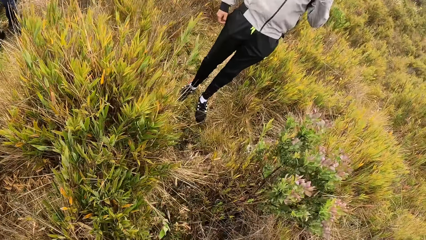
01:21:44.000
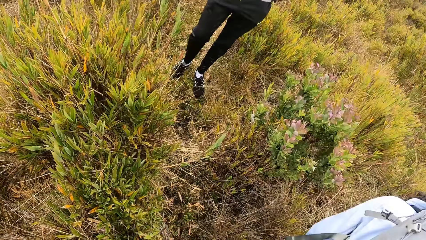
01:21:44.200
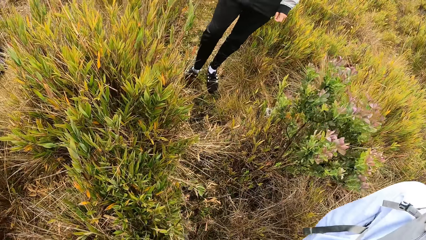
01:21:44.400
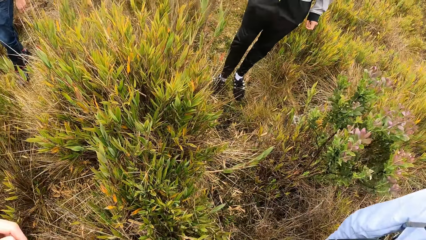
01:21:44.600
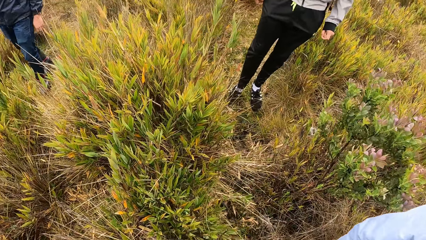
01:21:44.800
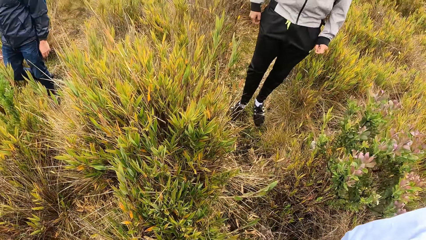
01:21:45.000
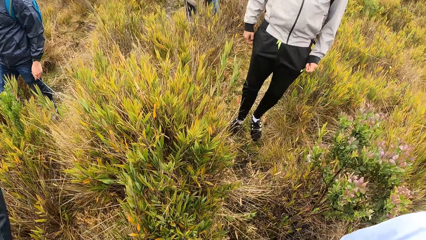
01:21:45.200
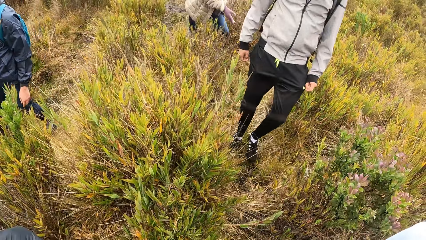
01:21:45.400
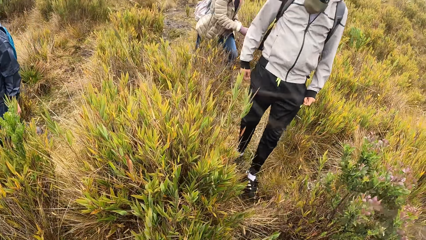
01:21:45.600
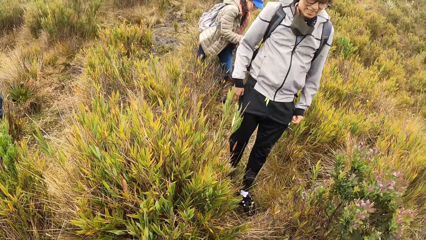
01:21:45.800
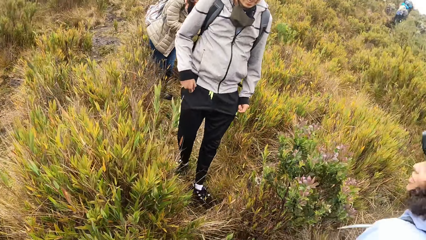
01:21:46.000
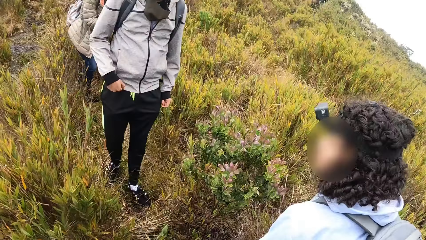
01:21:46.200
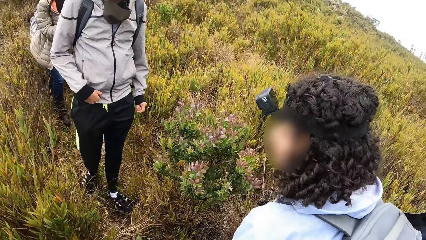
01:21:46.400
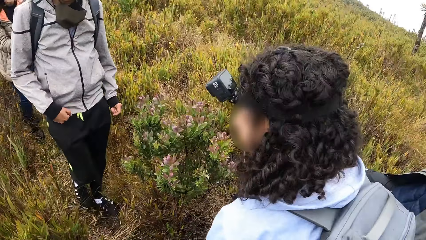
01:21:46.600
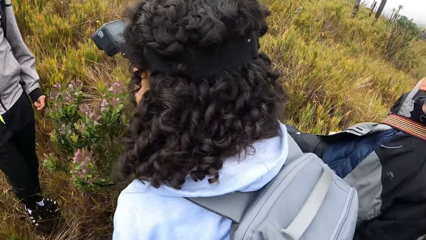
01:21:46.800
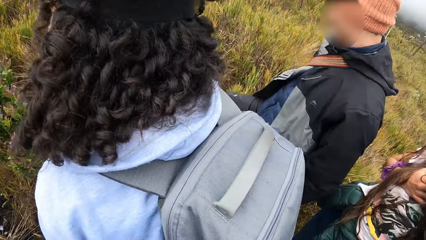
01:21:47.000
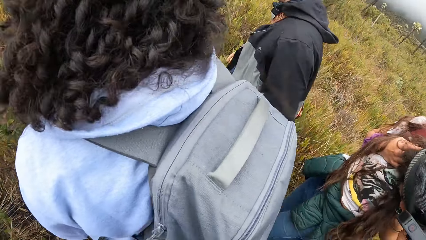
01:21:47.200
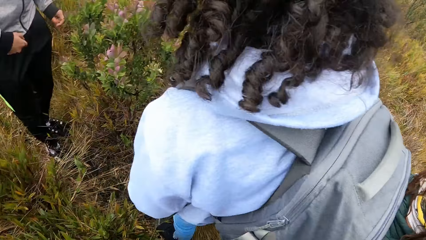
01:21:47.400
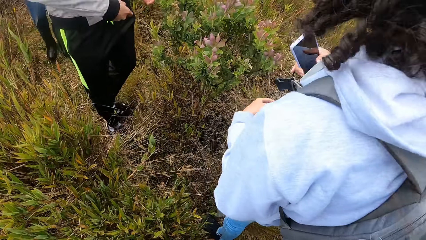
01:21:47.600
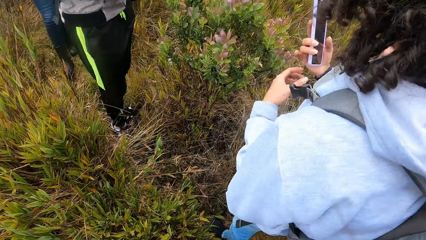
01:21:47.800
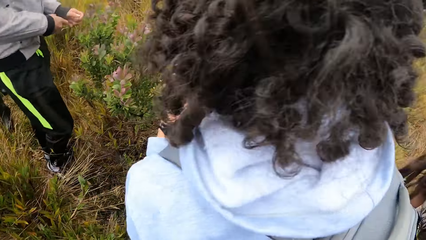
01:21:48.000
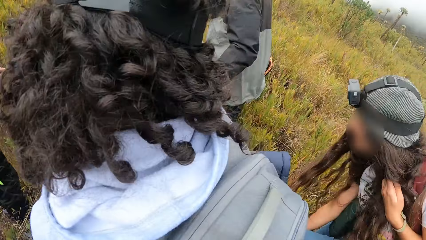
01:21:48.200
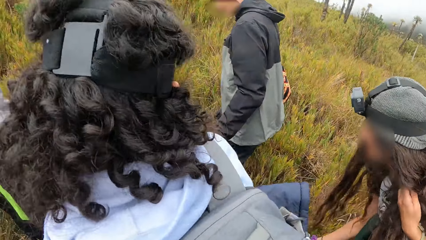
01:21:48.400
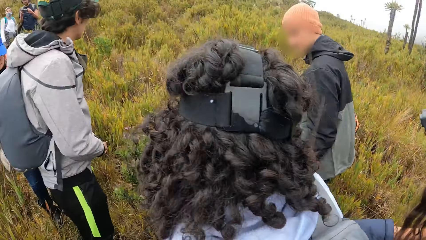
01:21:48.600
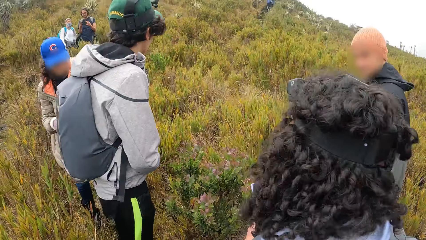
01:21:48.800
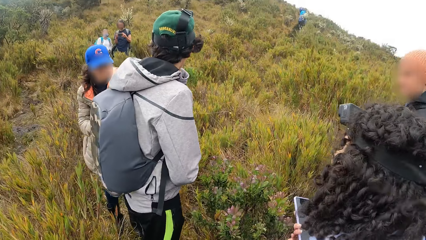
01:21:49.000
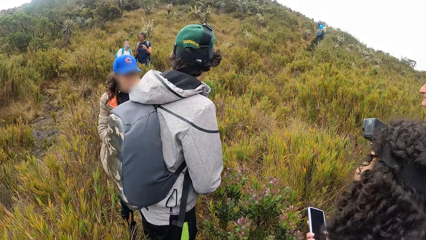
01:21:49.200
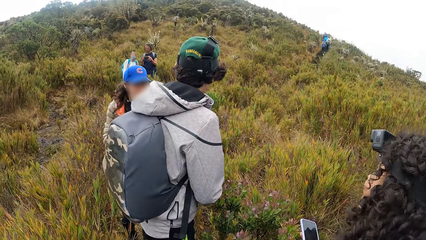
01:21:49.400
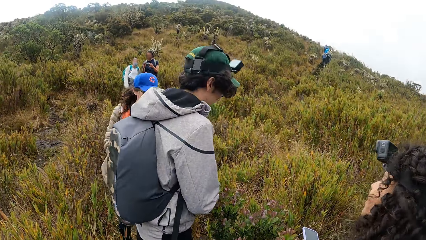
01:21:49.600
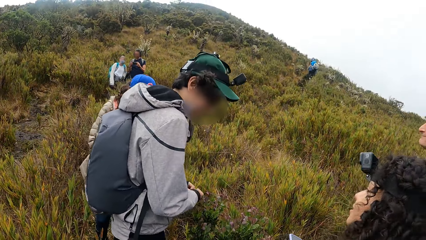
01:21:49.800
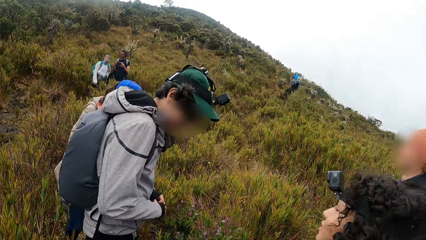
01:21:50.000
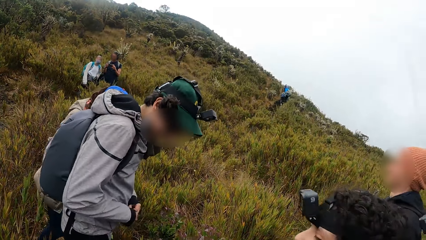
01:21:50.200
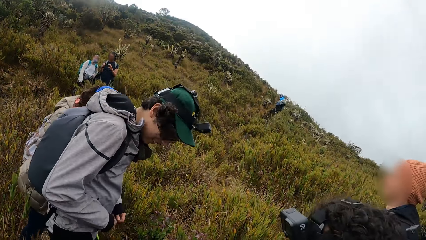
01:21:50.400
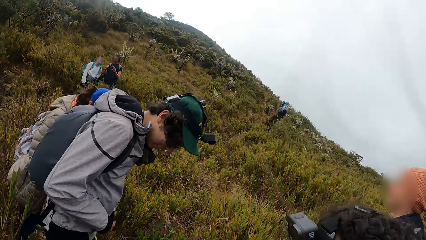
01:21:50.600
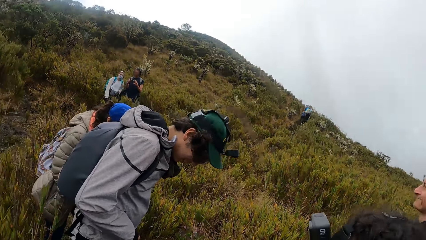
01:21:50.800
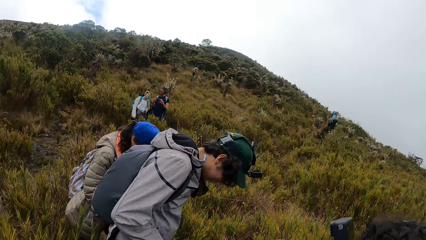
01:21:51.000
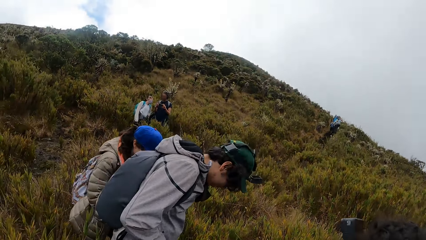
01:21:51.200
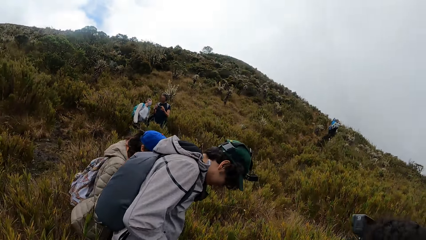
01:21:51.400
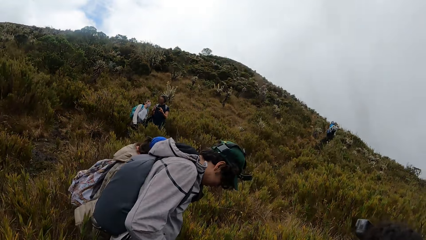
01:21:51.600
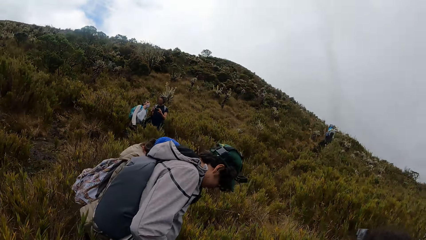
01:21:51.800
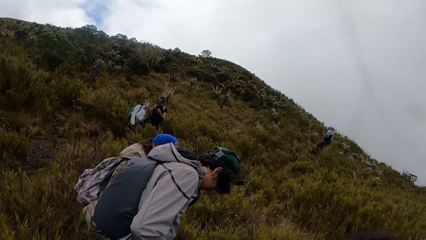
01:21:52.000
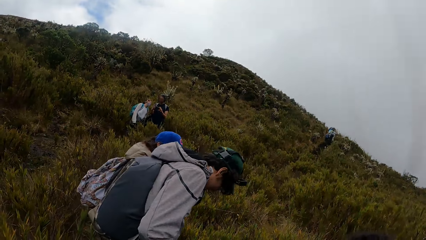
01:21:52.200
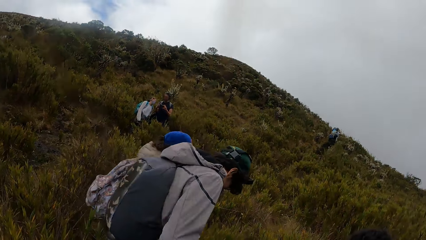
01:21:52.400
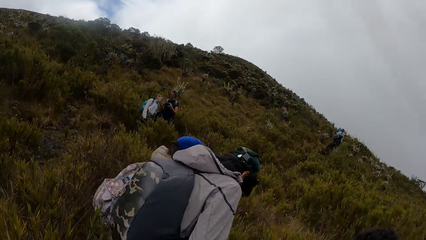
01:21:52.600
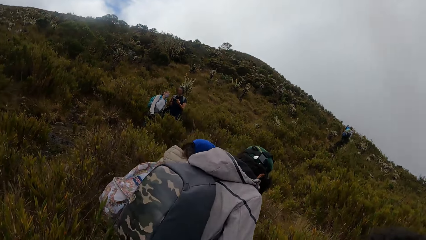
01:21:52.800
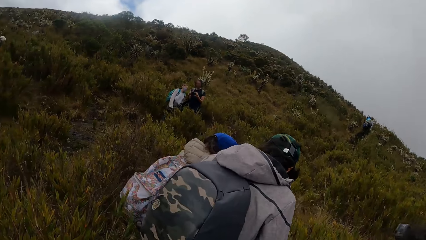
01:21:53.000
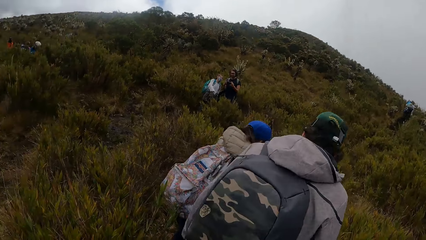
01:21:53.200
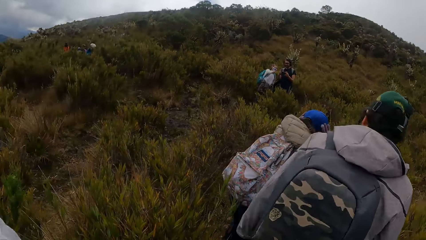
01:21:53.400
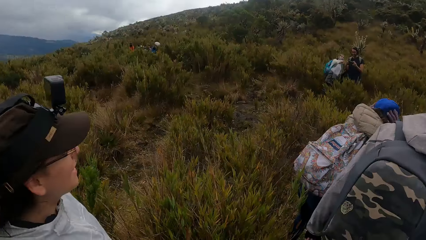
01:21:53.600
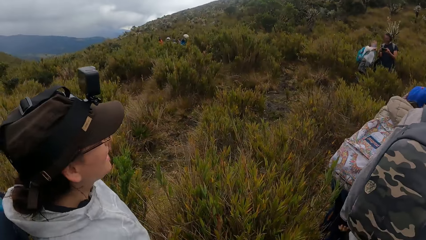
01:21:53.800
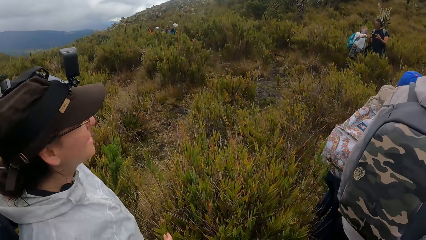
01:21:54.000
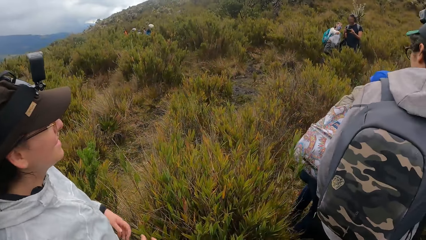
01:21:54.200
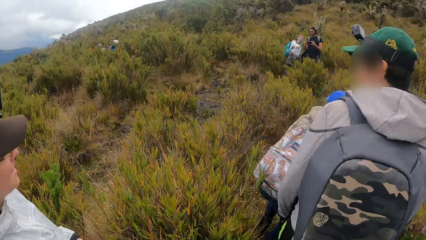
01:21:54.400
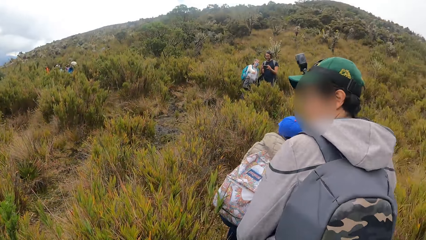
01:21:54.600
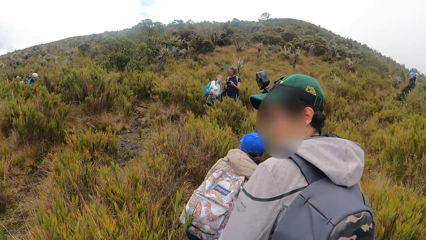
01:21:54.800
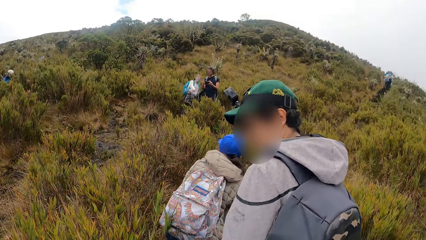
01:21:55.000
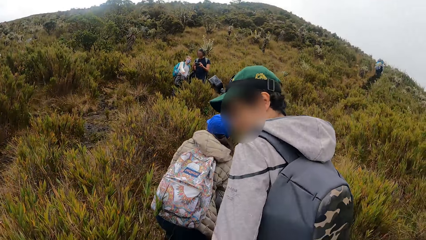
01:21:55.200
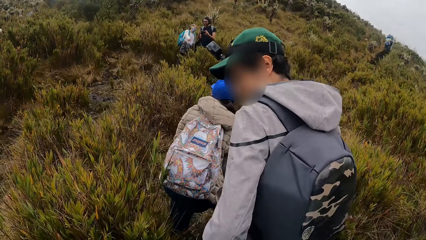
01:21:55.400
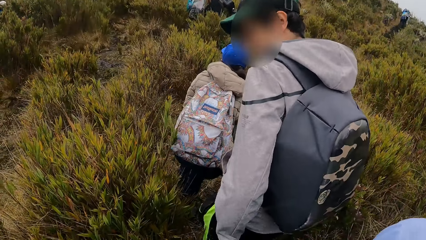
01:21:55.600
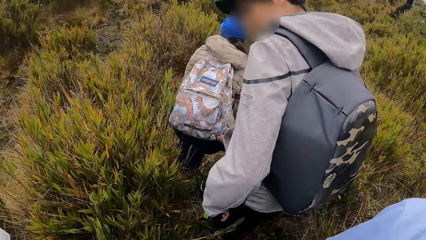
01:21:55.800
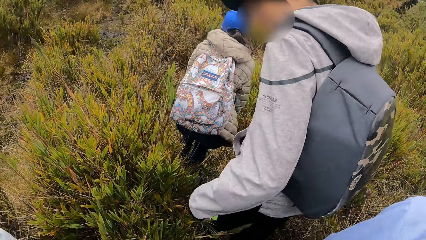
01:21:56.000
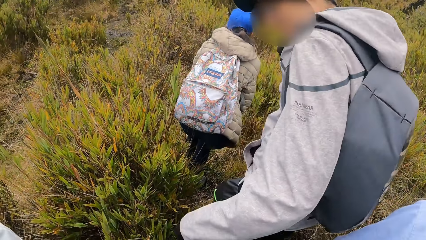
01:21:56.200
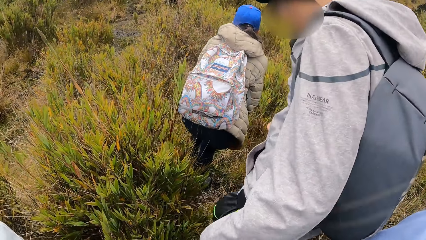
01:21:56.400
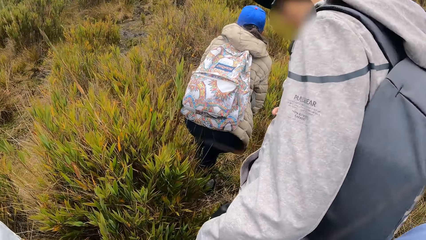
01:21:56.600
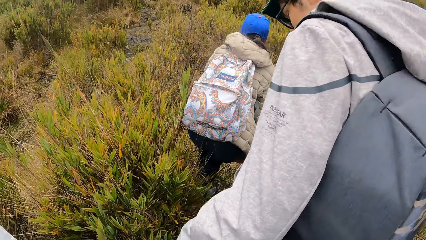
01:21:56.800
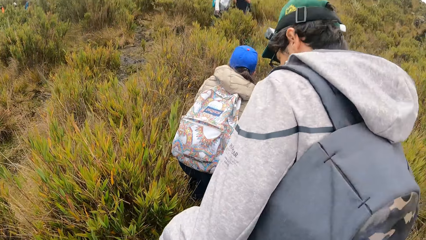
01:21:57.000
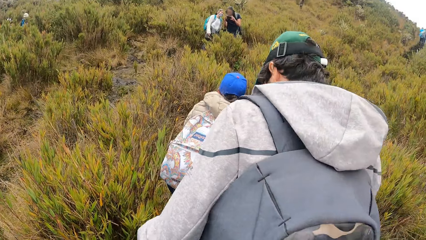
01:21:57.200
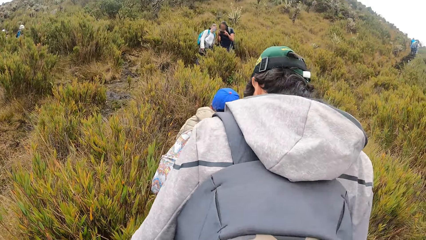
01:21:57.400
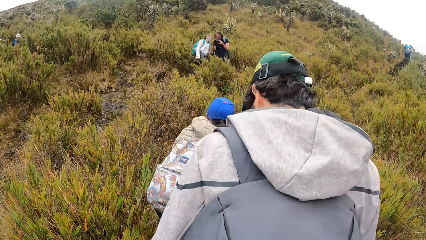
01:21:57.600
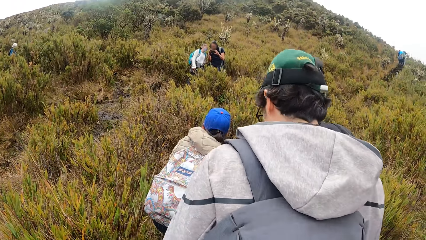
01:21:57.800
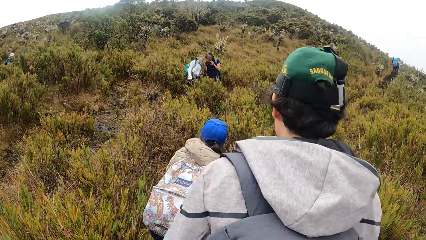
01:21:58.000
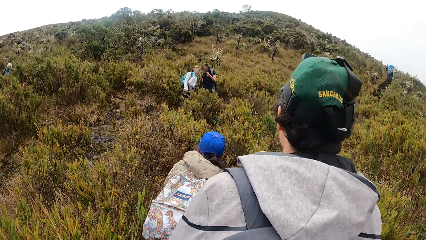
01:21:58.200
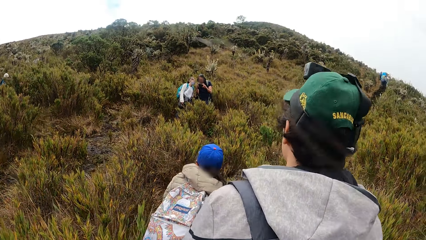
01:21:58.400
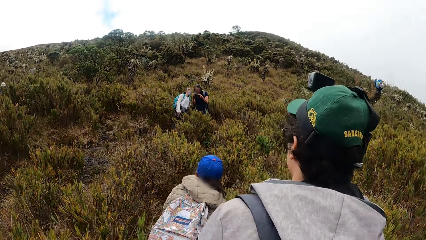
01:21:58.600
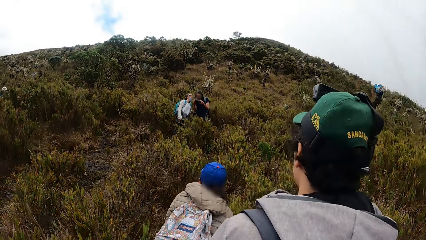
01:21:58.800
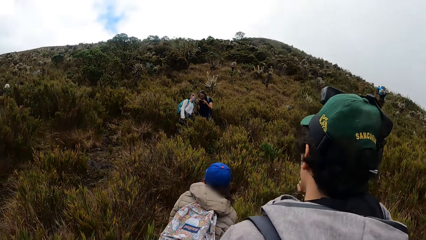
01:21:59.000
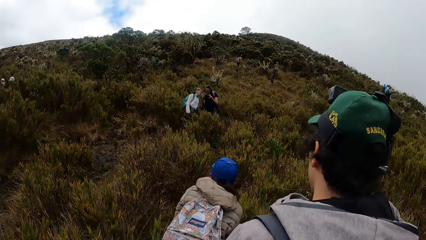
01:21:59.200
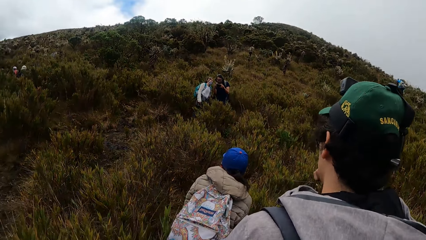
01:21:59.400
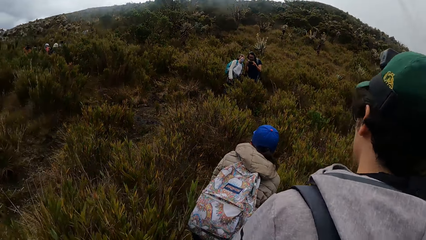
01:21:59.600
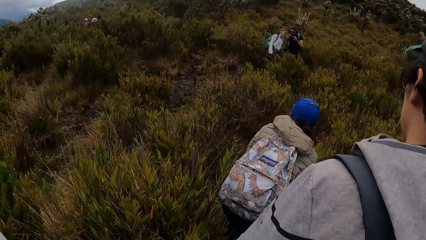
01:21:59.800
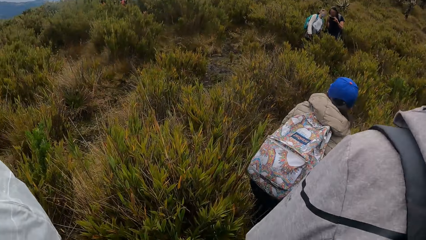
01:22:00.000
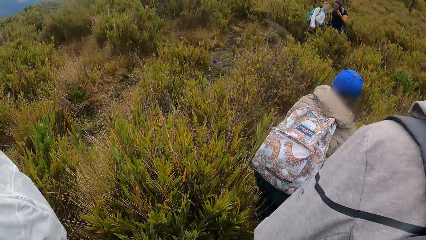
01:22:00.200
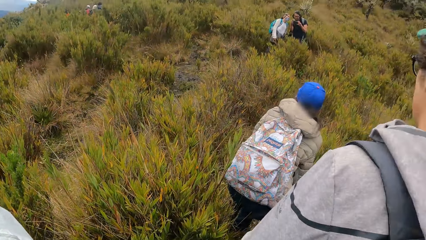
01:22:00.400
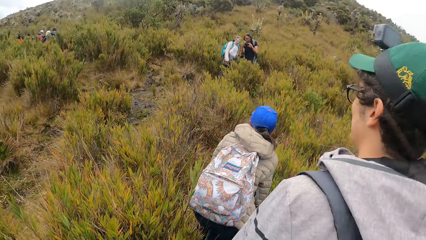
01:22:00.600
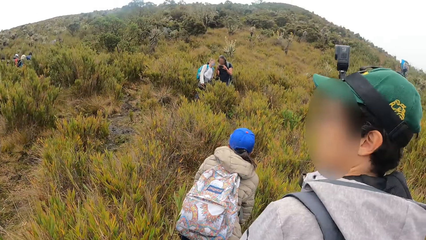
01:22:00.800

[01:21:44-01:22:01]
The camera wearer looks around. A man walks towards the camera wearer. A person stands next to the camera wearer. Another person stands in front of the camera wearer.
